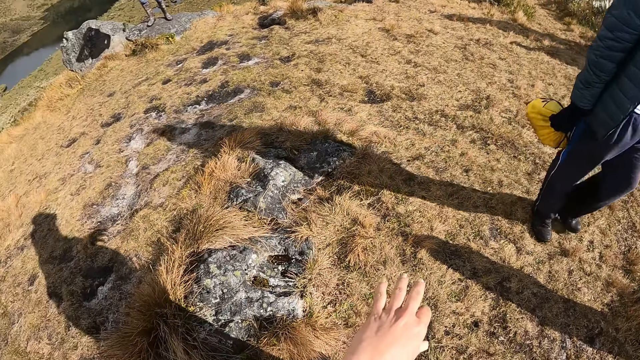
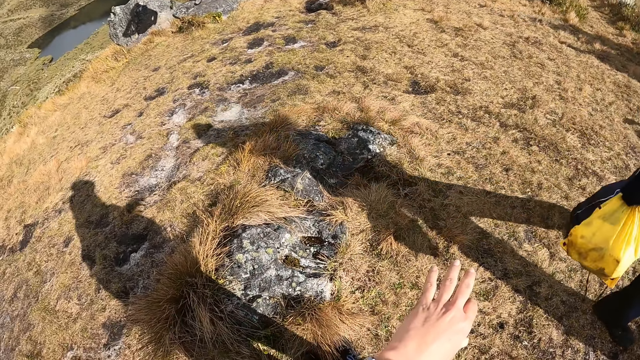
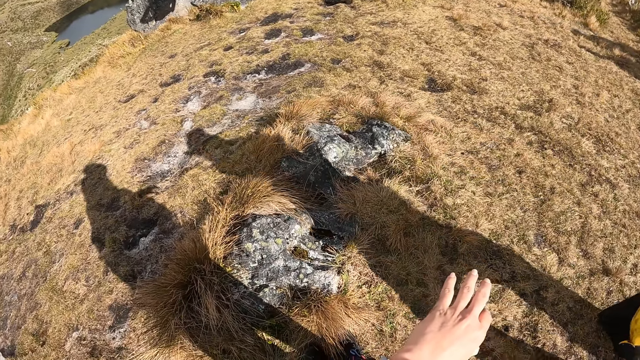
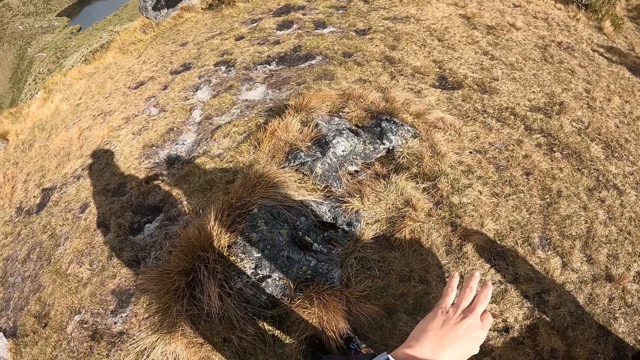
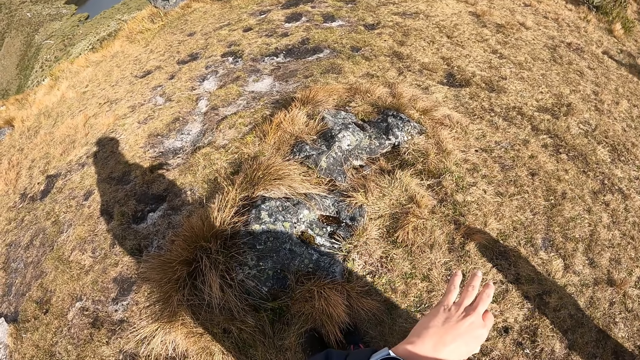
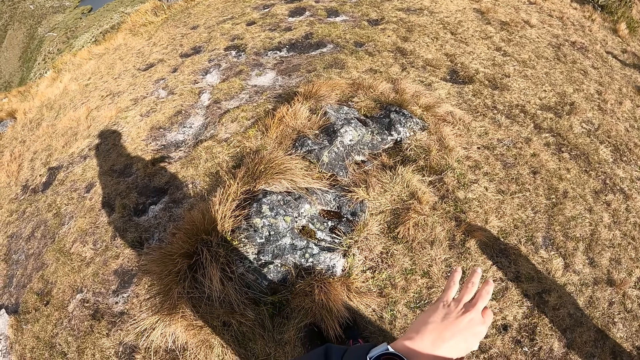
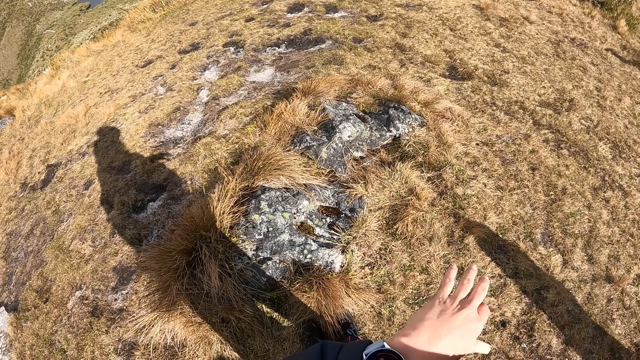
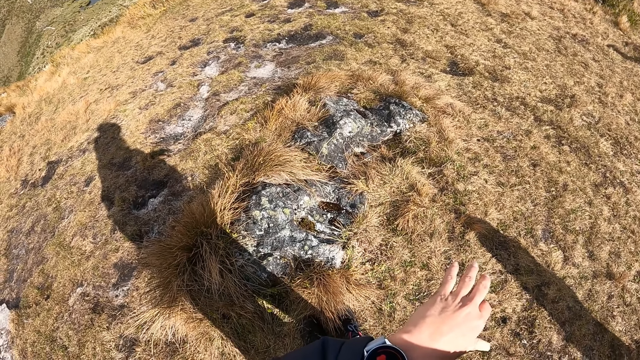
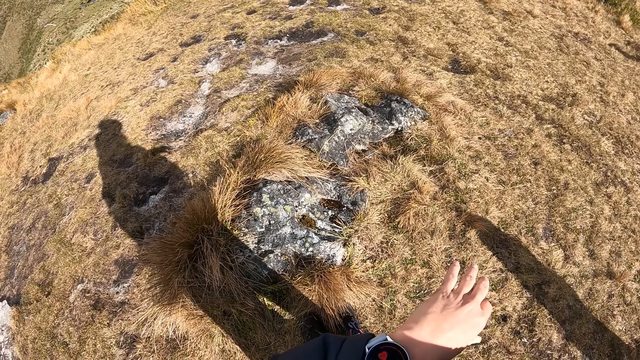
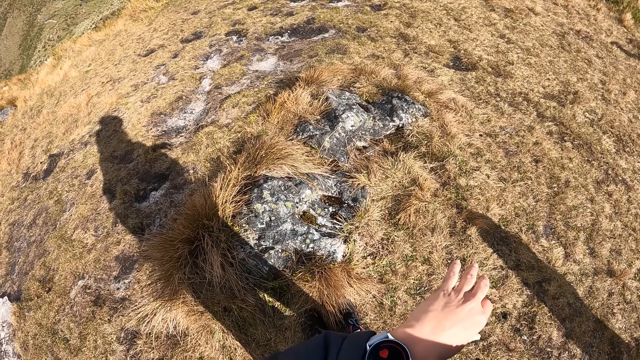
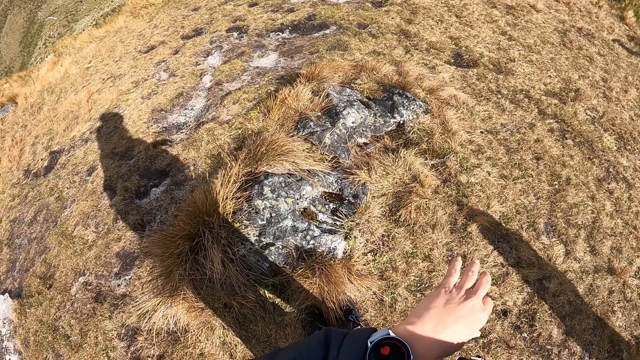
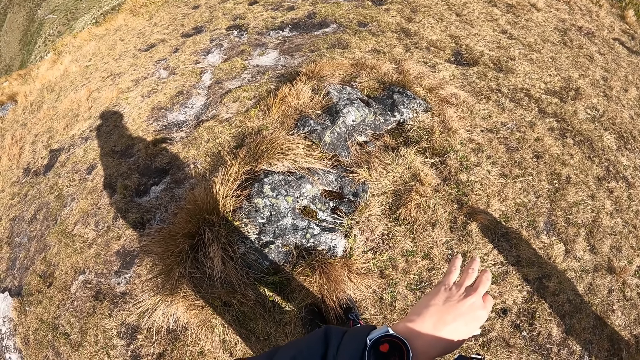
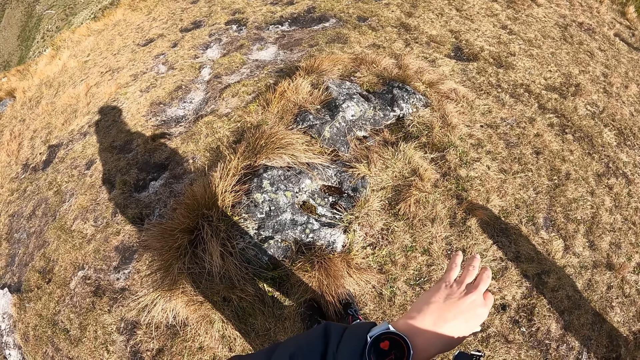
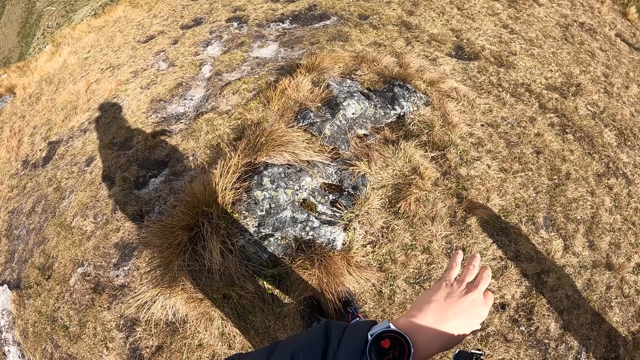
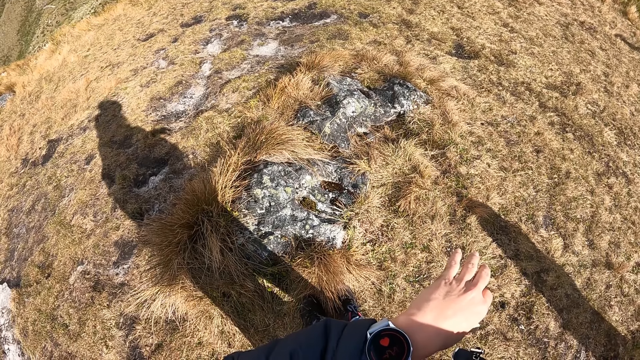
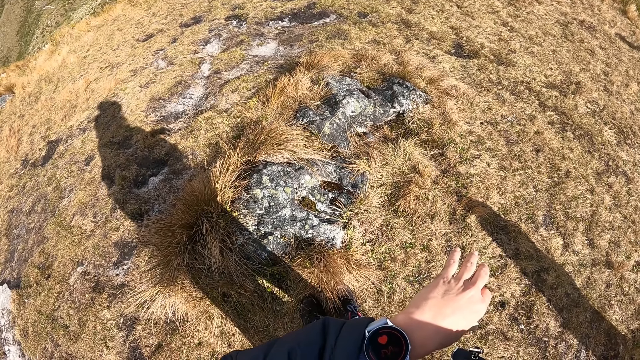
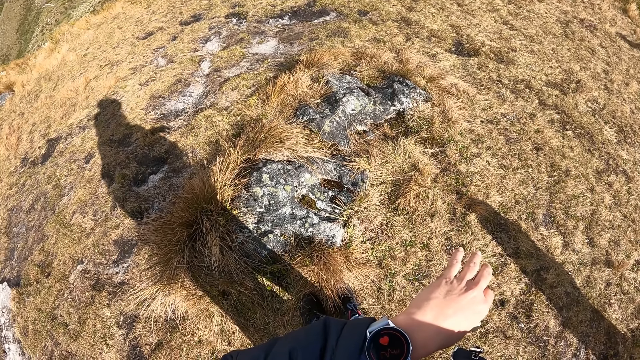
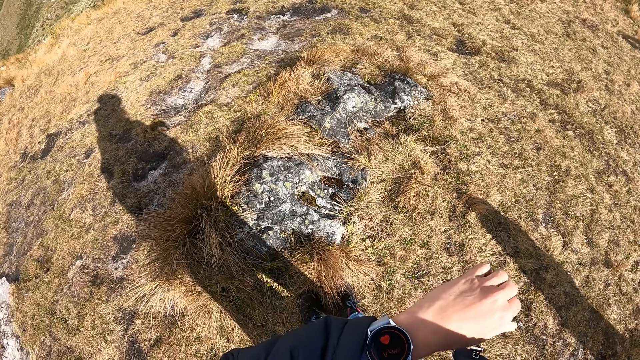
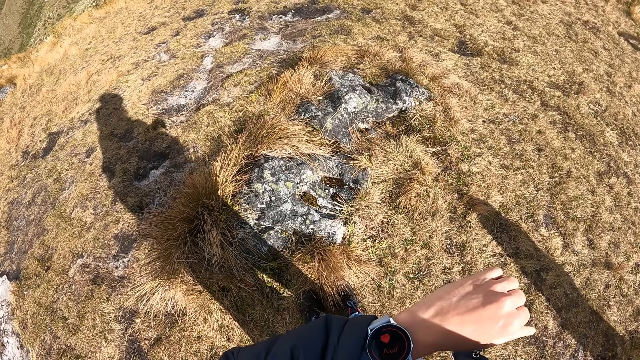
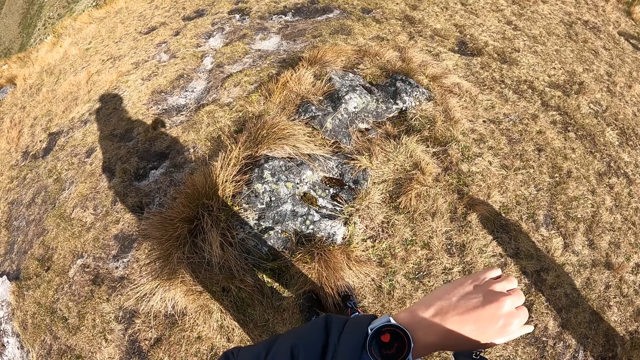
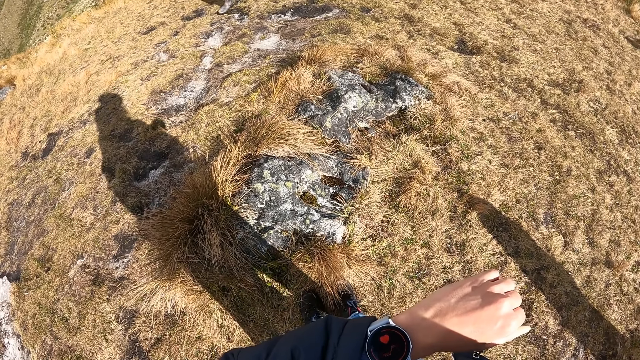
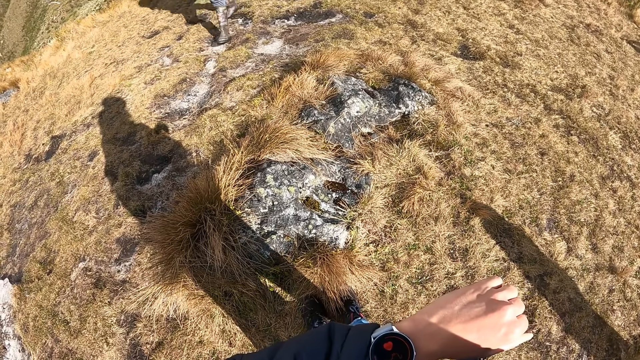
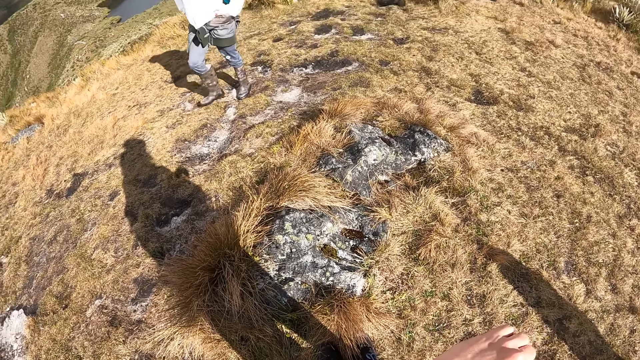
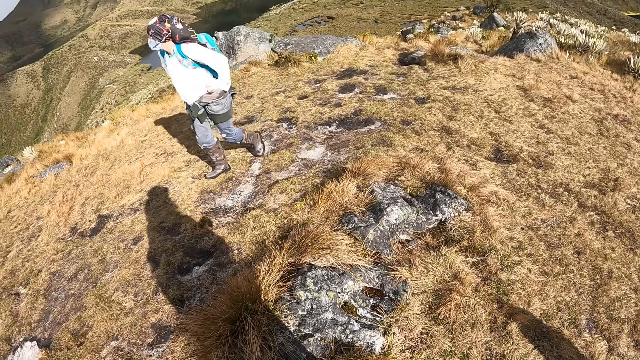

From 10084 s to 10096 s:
The camera wearer studies the smart watch.

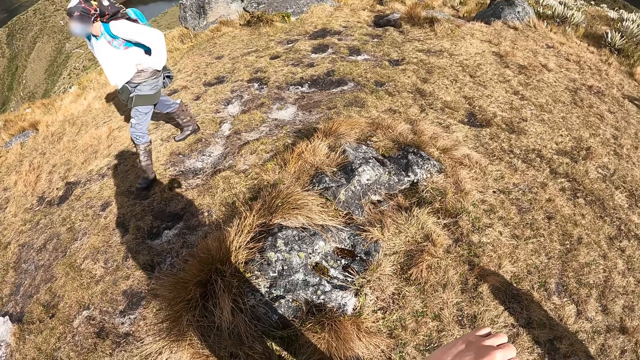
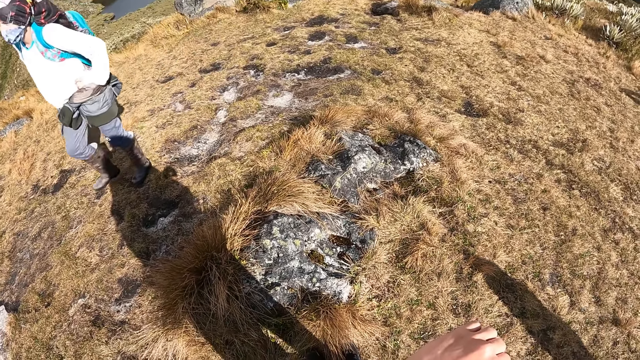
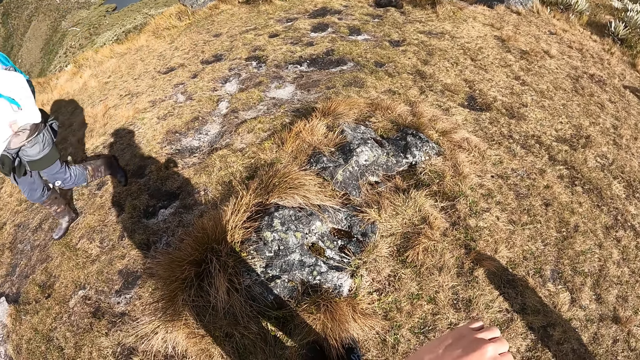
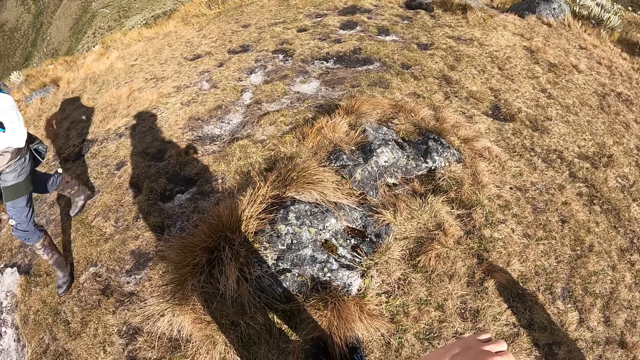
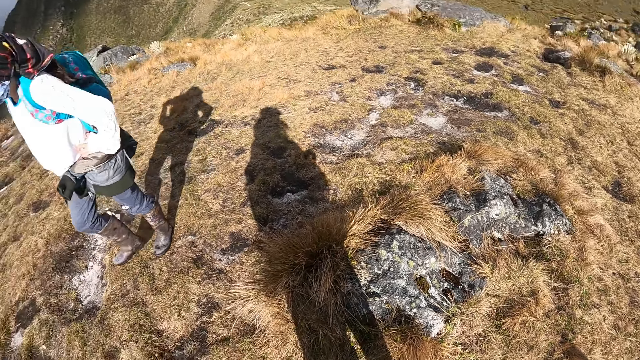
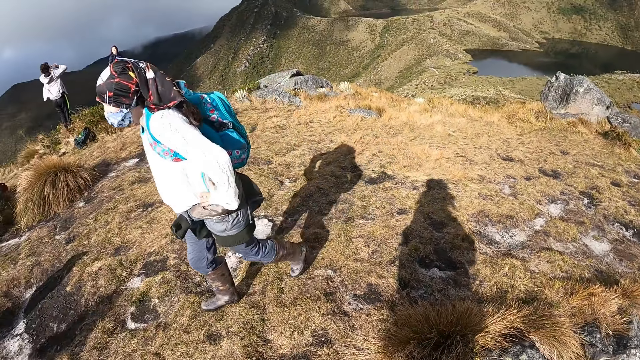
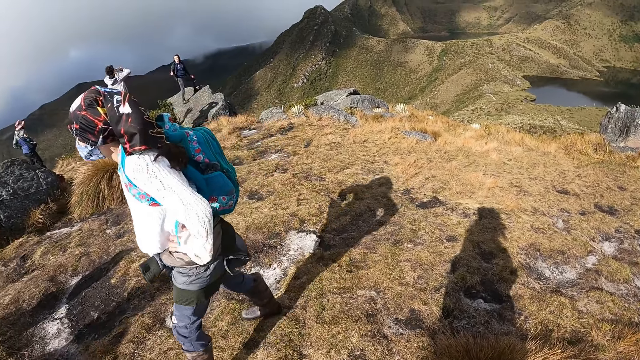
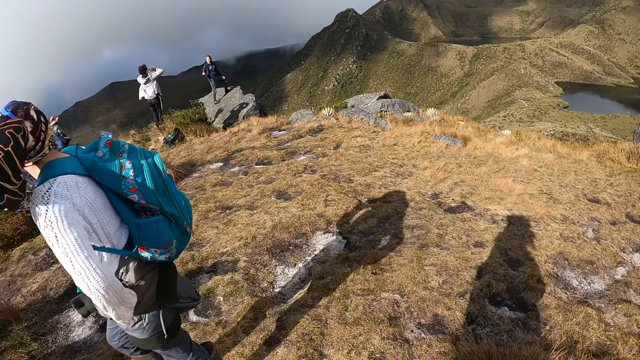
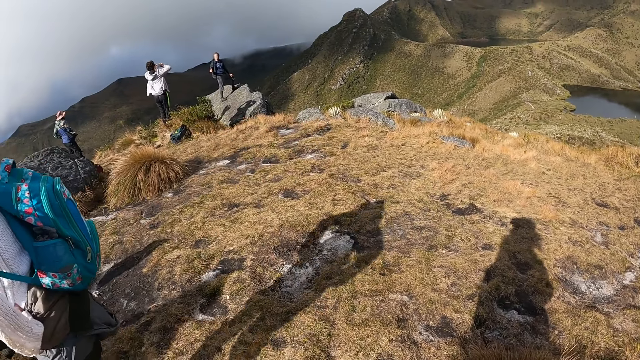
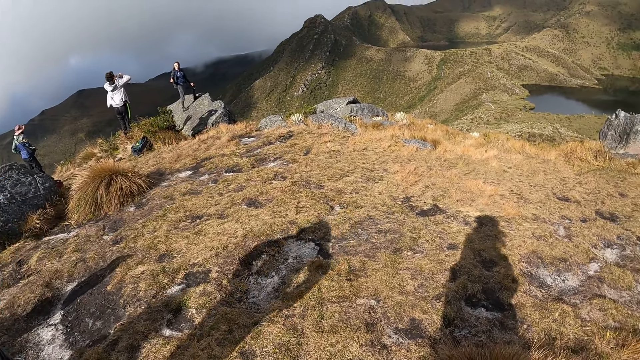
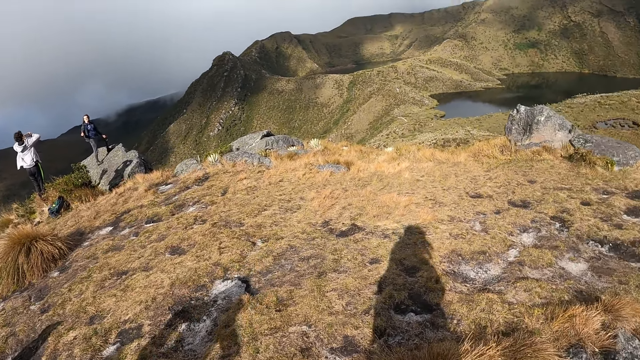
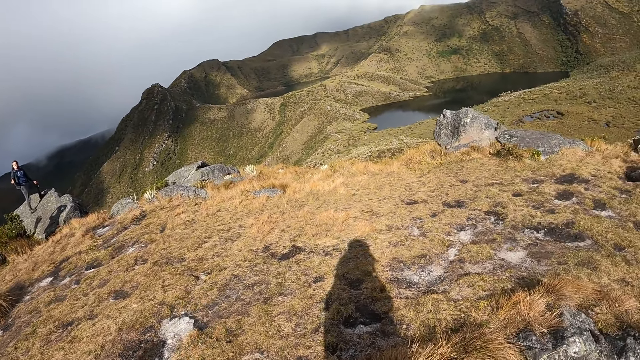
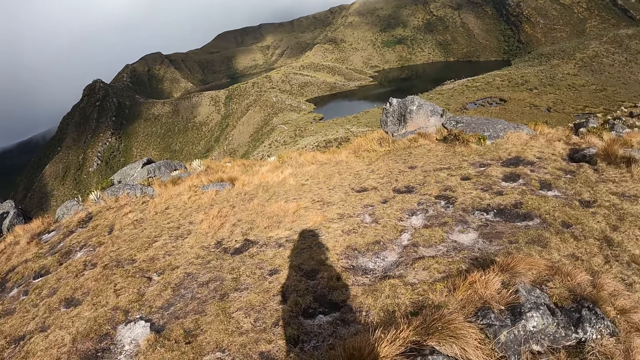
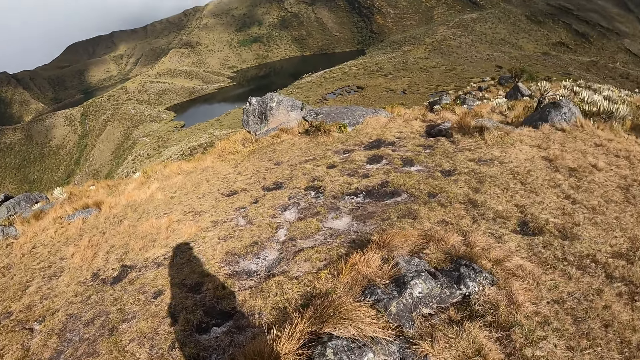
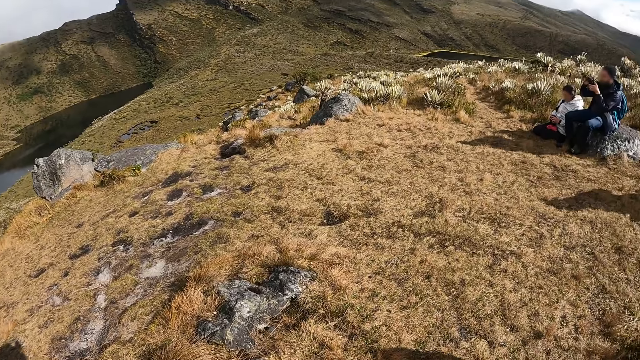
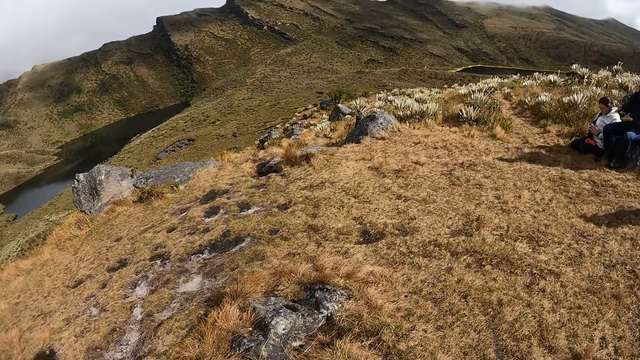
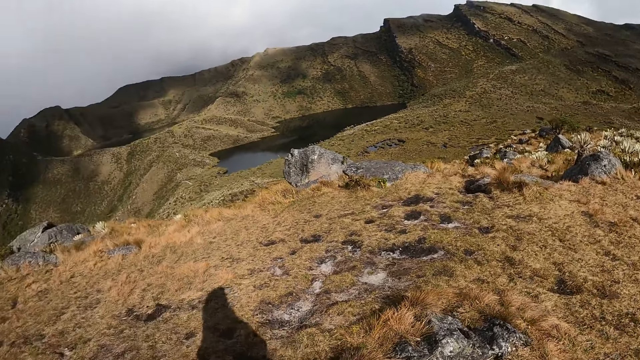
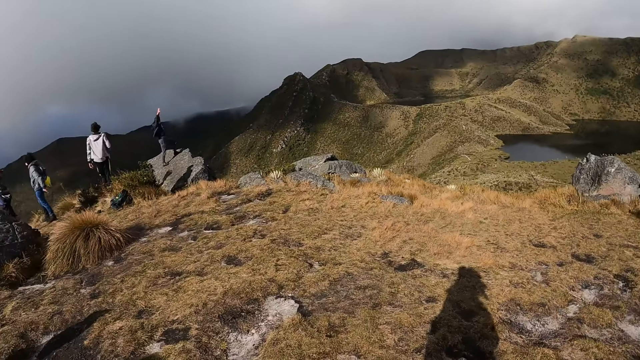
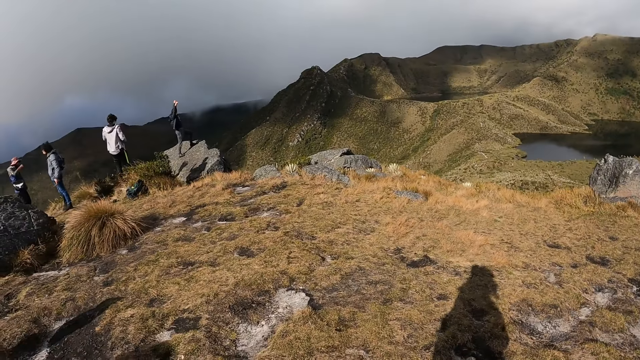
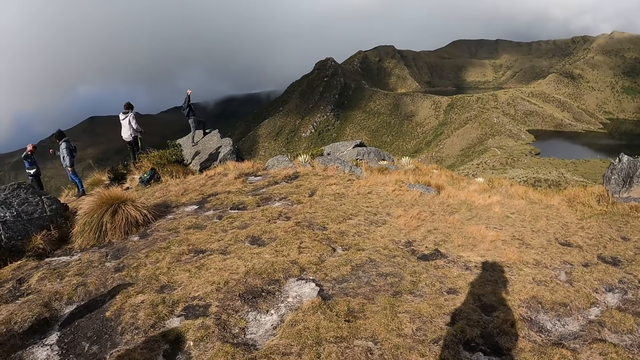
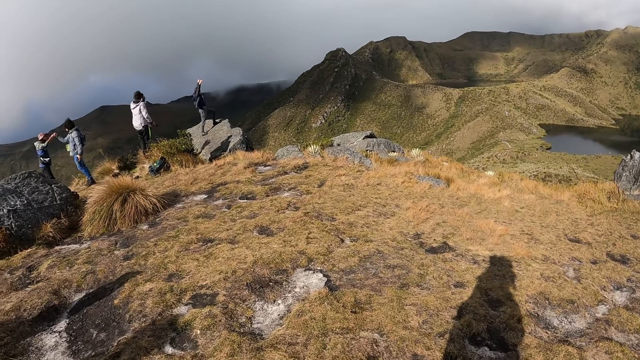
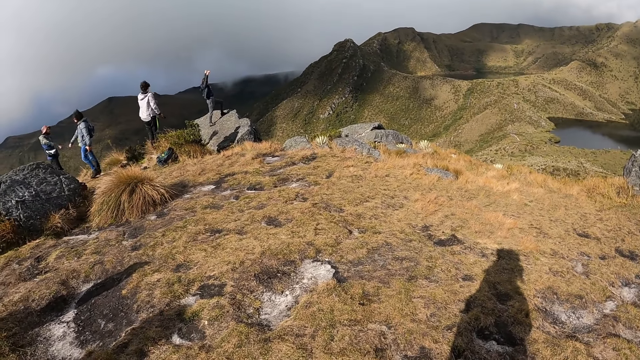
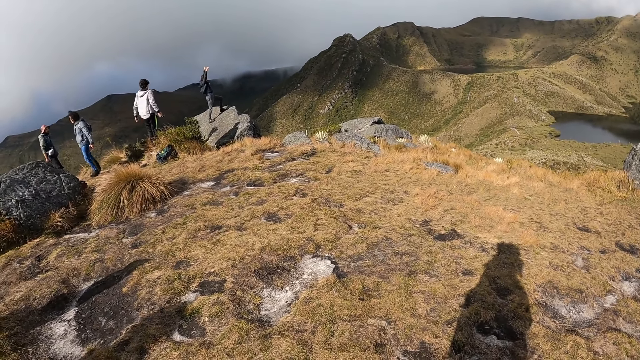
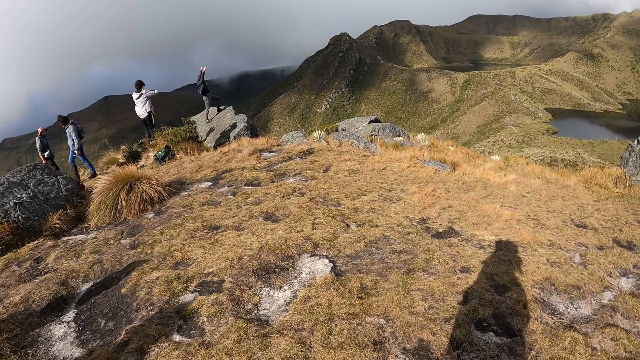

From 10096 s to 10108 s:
The camera wearer looks around the hill.
